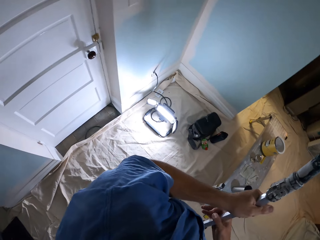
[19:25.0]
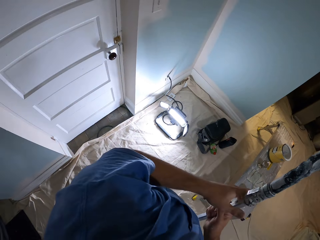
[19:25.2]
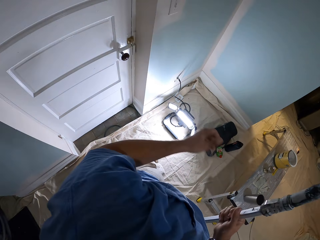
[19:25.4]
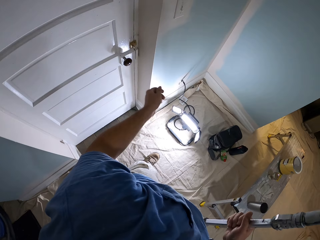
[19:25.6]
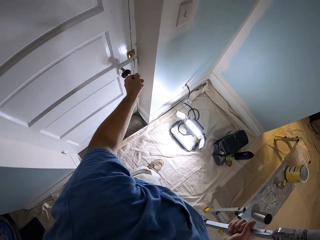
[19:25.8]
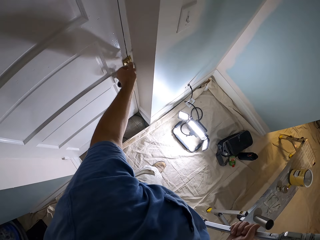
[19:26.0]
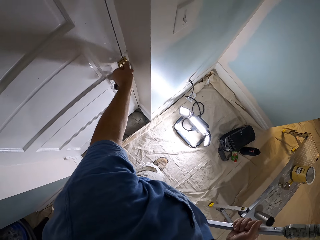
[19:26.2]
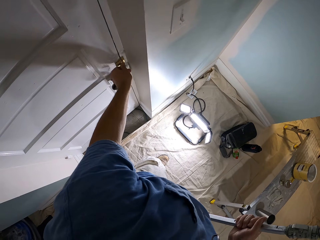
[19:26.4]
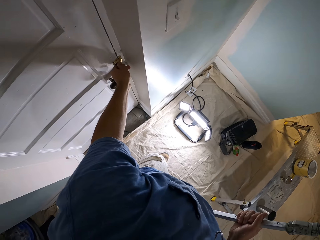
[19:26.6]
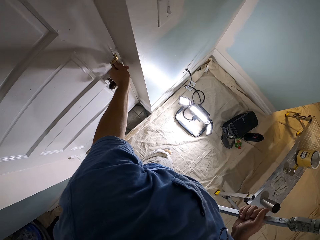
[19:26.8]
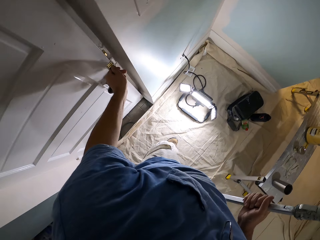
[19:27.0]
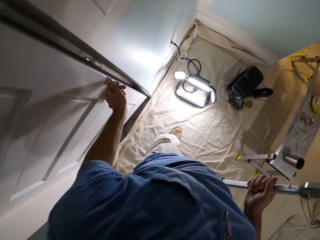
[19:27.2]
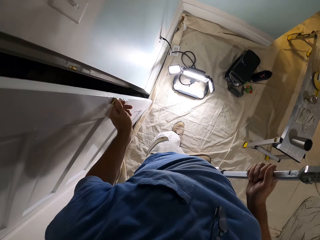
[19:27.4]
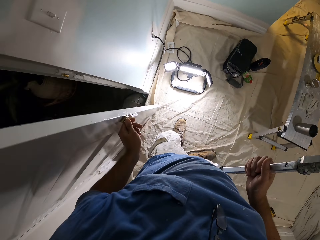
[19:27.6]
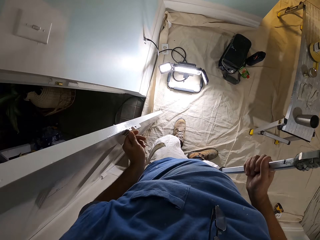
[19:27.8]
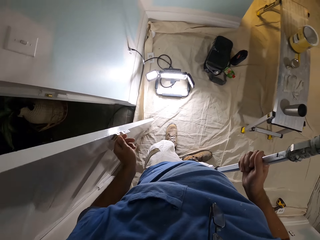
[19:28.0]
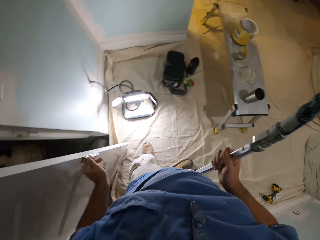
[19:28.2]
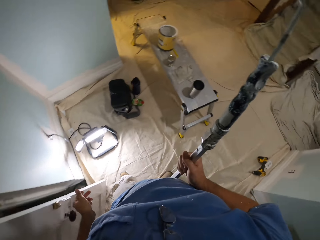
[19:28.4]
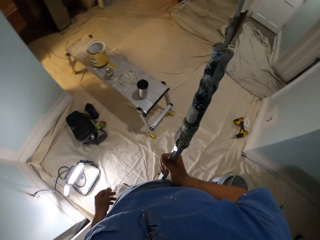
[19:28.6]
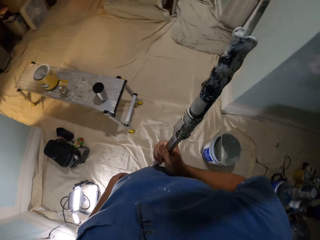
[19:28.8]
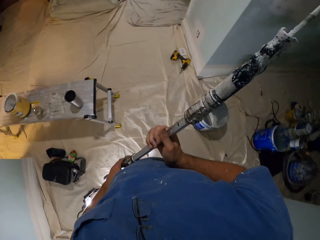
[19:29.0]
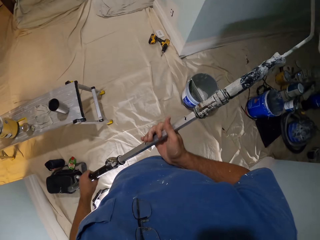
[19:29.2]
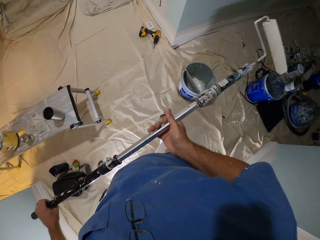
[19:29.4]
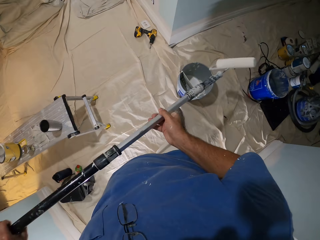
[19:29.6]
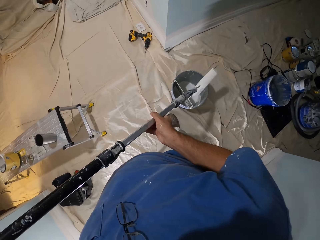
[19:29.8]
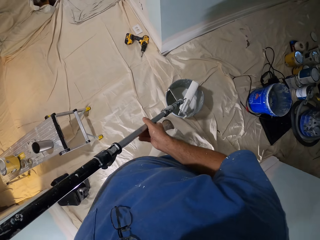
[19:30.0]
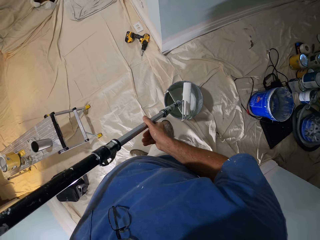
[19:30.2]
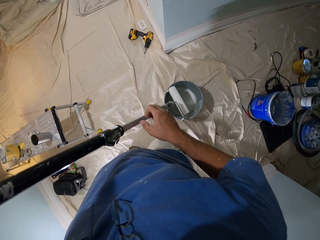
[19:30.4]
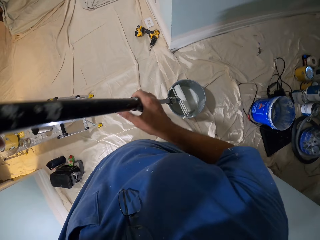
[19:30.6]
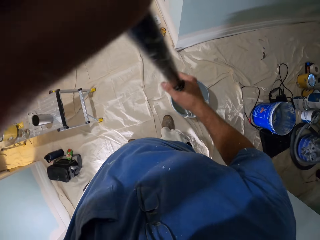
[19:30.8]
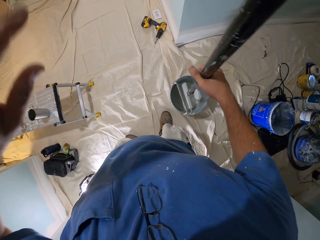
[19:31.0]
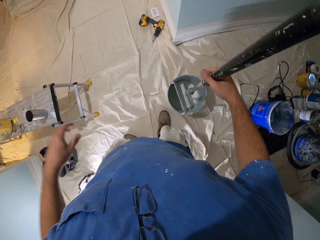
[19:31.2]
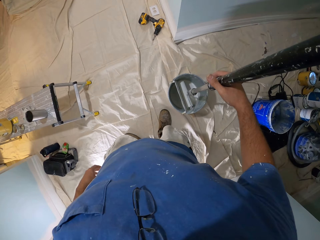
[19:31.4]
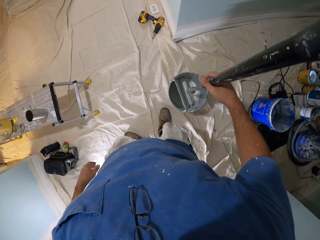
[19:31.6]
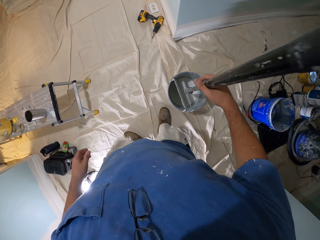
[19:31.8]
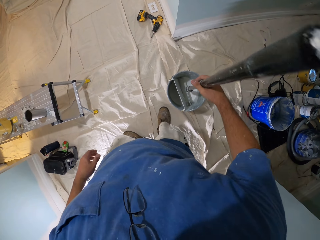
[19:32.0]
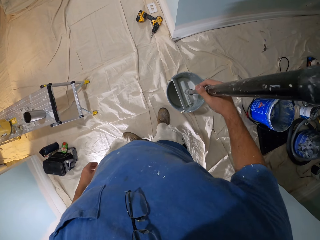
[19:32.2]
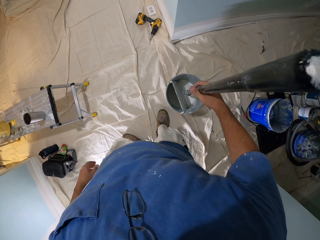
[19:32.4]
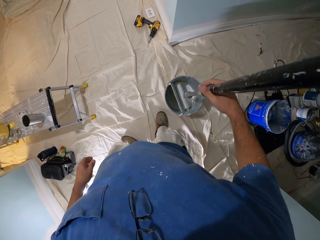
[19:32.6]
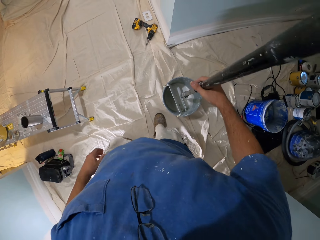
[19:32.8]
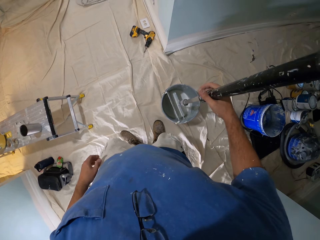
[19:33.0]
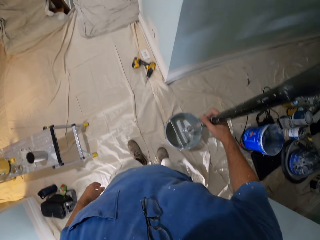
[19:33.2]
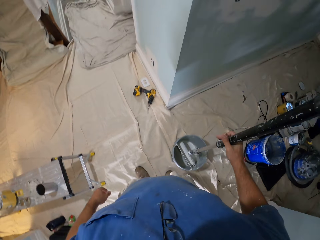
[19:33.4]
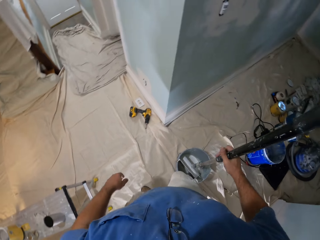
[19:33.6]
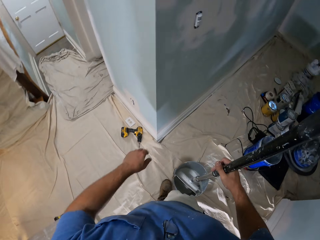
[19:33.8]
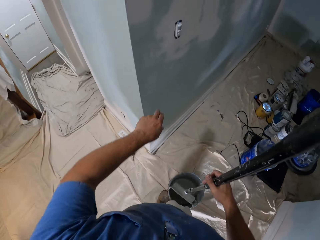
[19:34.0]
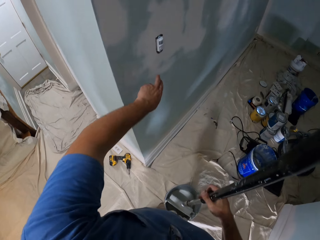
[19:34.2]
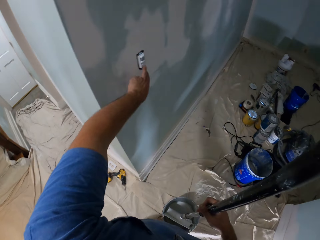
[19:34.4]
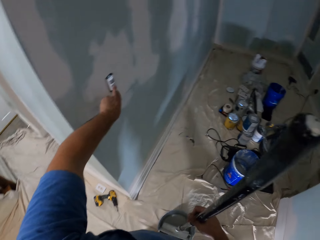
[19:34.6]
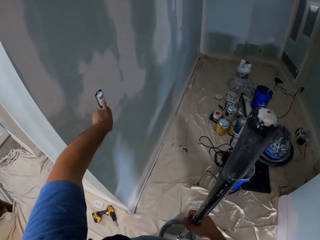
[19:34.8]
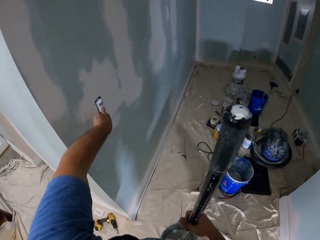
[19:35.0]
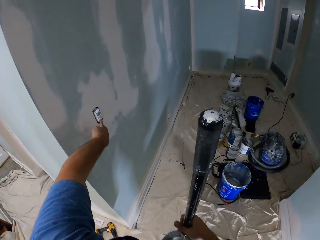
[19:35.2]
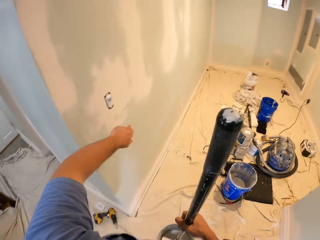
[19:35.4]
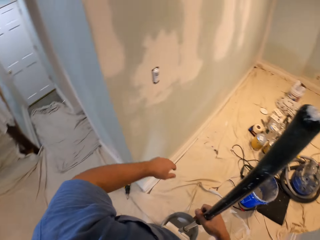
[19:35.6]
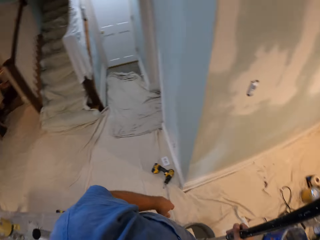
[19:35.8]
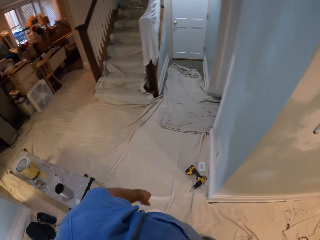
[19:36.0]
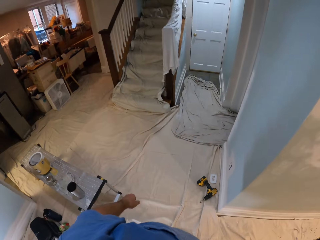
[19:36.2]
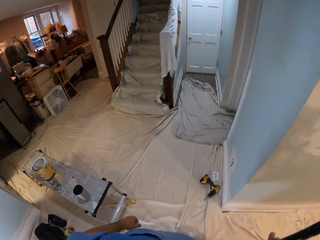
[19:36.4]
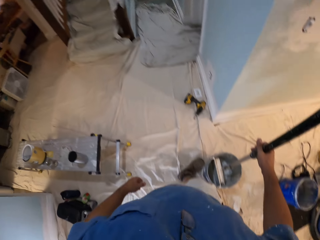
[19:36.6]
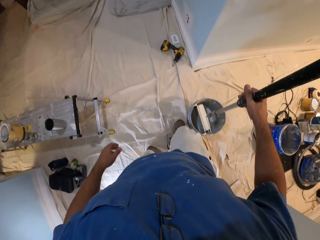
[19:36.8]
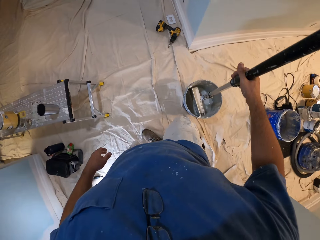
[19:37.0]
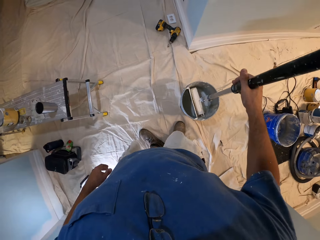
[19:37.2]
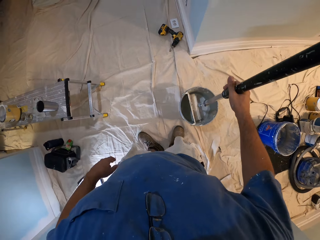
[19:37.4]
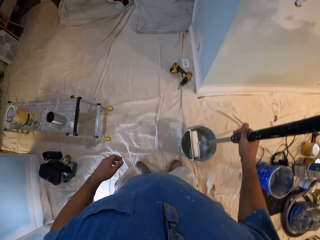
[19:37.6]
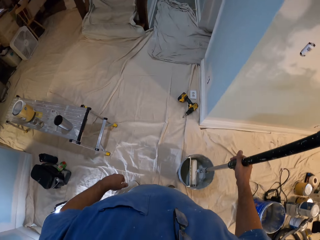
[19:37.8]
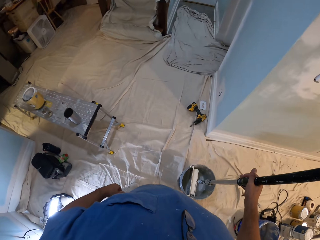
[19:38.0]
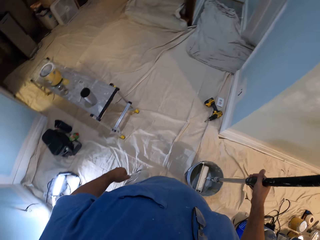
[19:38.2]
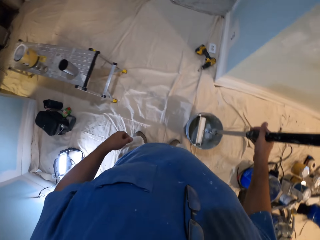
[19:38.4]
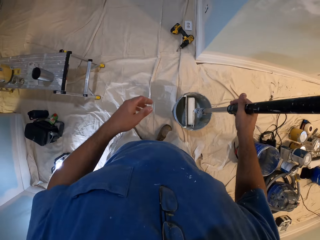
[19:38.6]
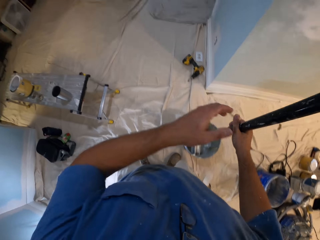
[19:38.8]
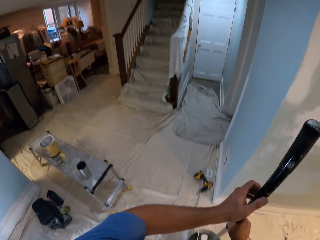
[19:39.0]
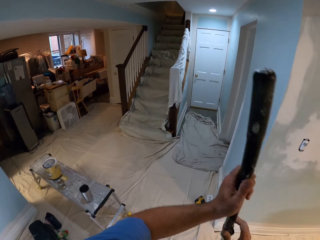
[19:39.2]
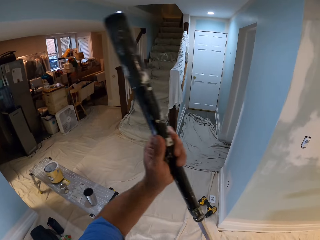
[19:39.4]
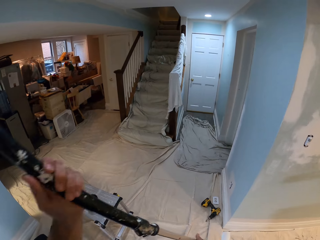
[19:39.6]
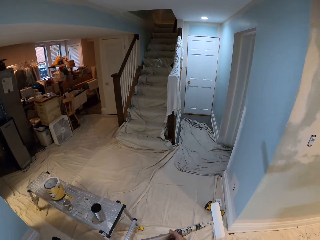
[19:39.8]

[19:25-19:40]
The camera wearer opens a door. He dips the paint roller or roller brush in a bucket of paint or paint tin. He presses a button on the wall with his left hand. He switches on the light. He dips the roller brush in the paint tin.

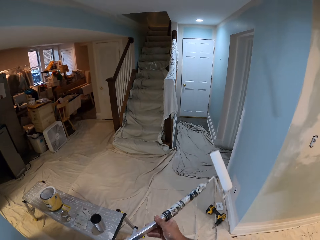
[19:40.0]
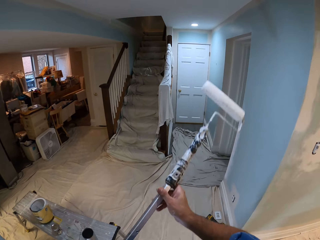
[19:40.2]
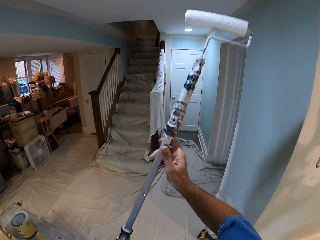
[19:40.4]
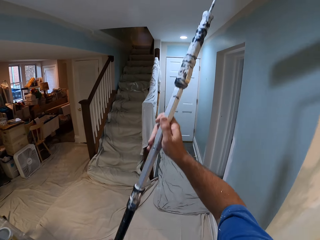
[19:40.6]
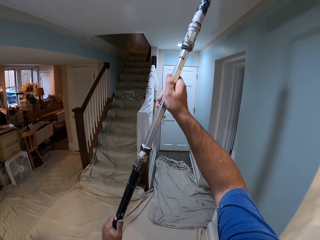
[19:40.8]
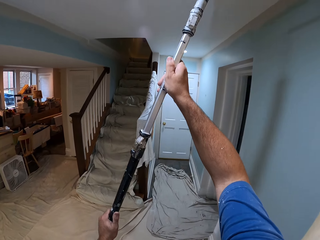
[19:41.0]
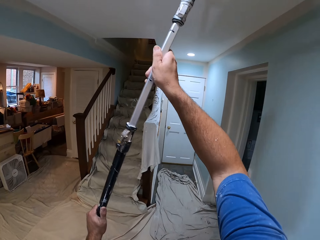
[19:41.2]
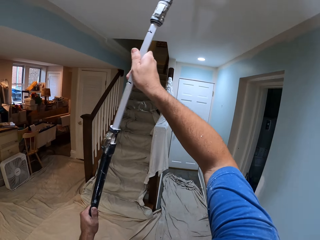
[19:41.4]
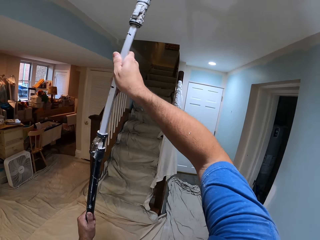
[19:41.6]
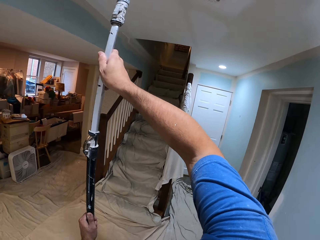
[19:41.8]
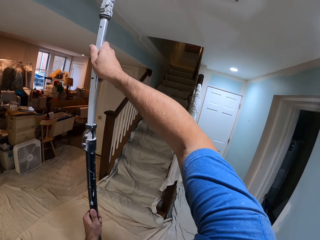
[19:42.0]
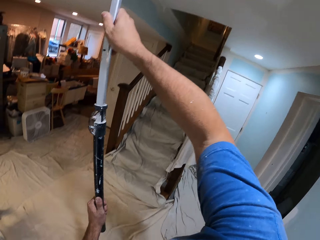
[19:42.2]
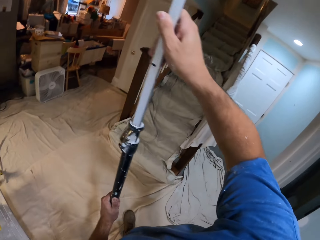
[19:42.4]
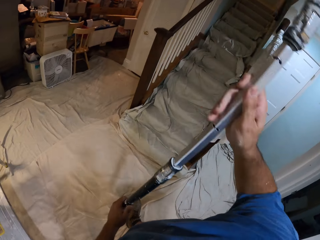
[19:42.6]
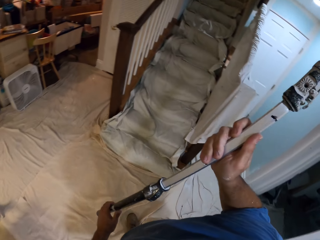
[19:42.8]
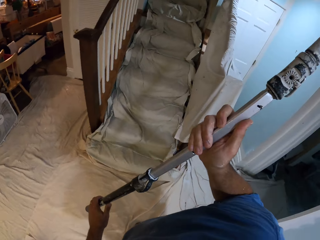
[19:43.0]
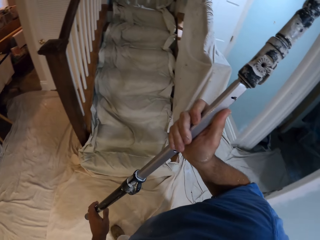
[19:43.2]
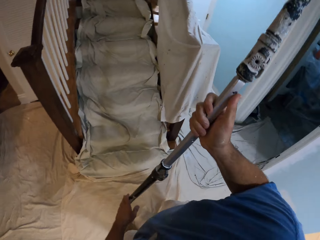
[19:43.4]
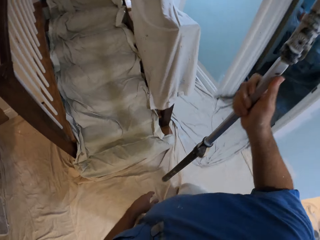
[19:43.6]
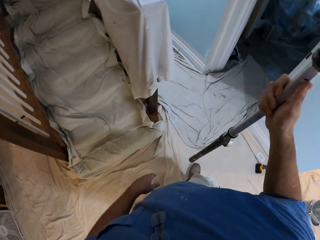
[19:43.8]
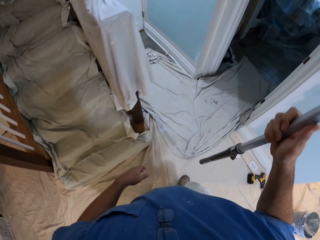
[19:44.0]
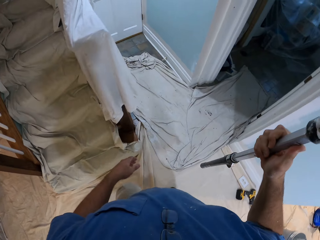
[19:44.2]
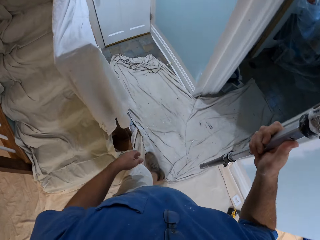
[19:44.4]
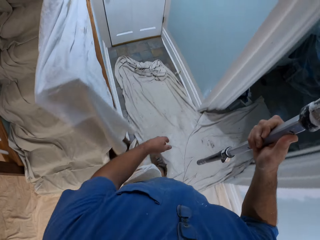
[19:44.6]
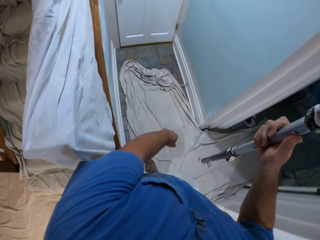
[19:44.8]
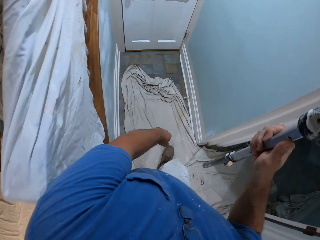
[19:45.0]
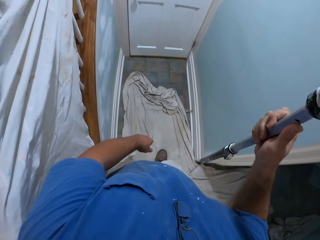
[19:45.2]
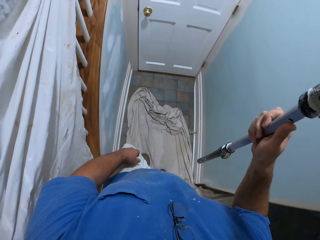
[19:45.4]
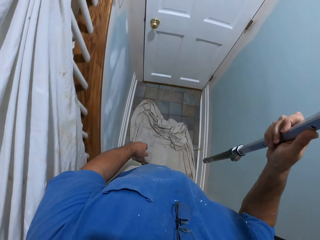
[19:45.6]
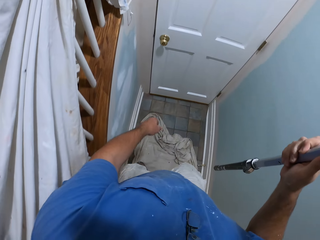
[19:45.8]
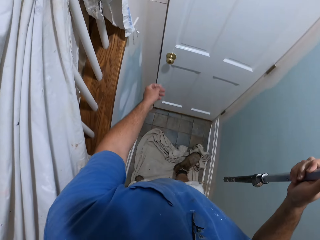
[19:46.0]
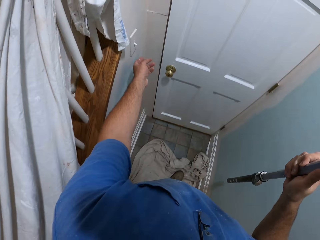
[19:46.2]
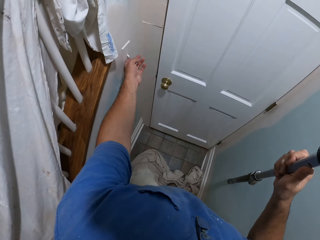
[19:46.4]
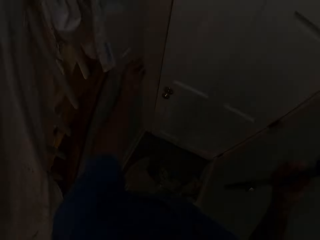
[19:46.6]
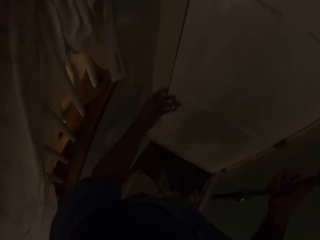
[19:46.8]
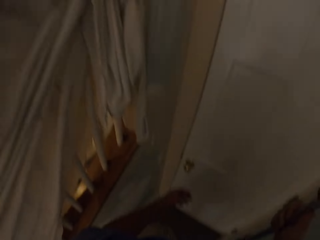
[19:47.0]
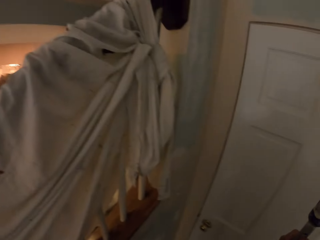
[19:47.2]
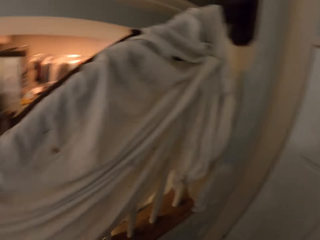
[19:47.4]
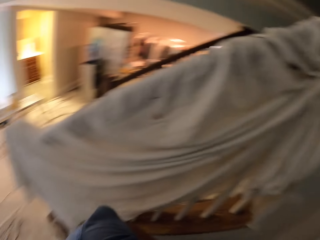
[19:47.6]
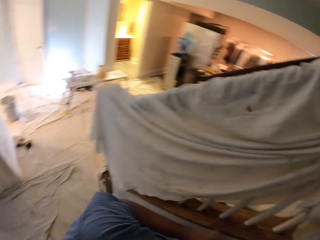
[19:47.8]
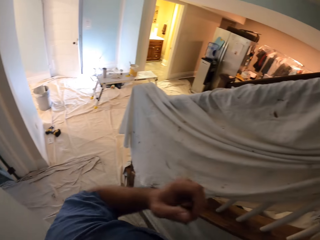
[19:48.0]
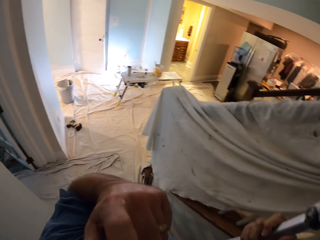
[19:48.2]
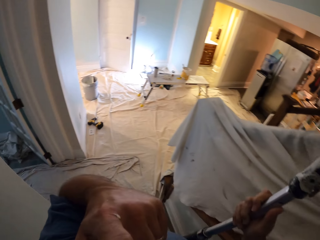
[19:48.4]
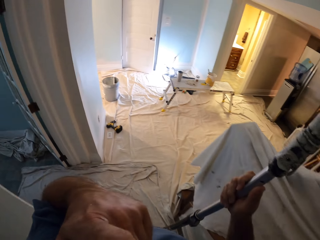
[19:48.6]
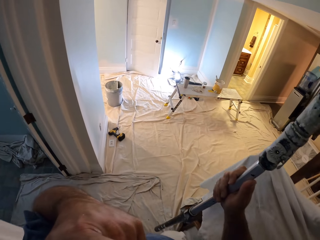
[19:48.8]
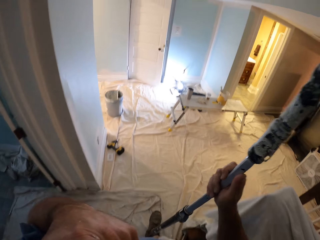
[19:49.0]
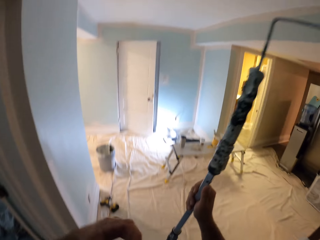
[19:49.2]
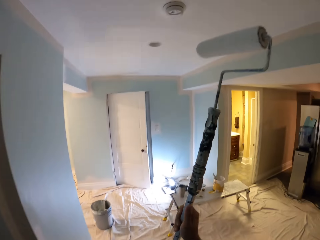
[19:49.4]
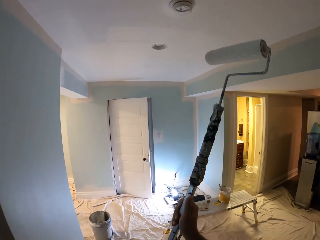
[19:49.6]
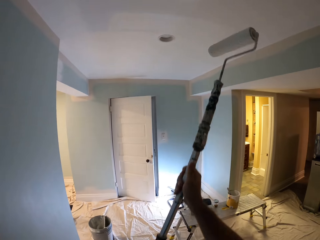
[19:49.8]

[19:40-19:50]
The camera wearer paints the ceiling with the paint roller. He walks towards a door. He flicks a switch to switch off the lights. He walks back towards the bucket of paint. He raises his hand.
